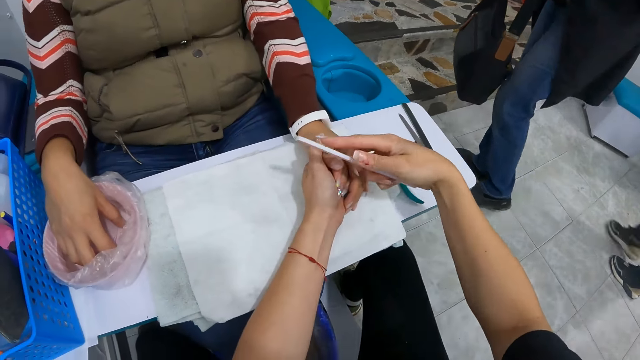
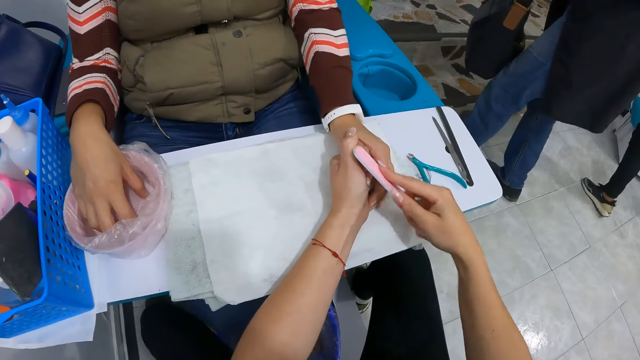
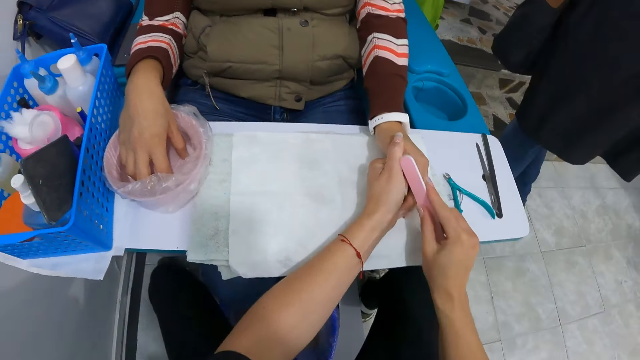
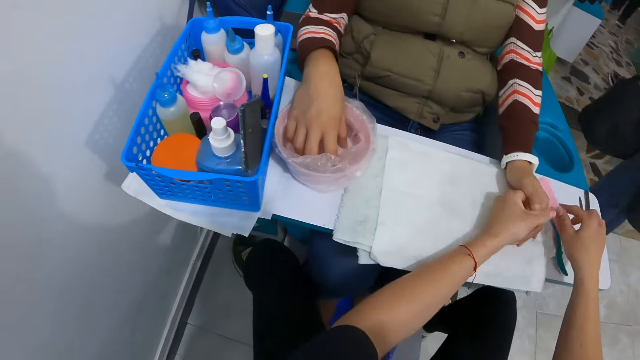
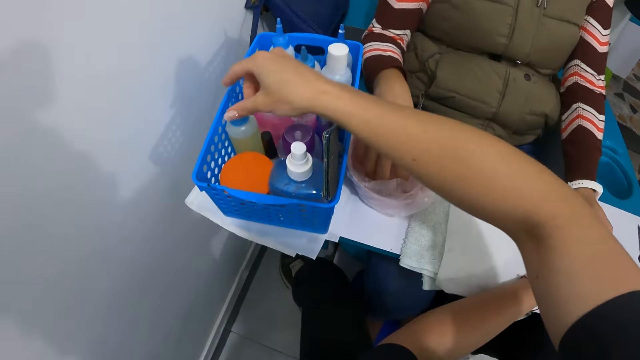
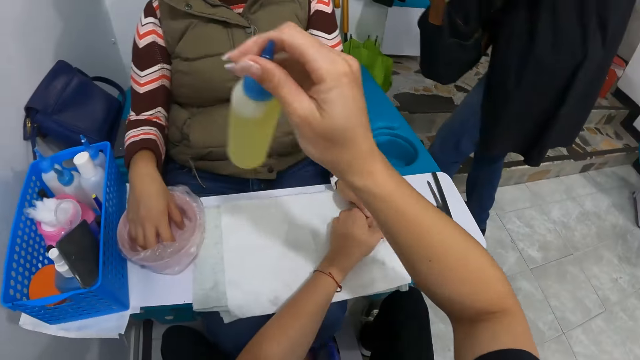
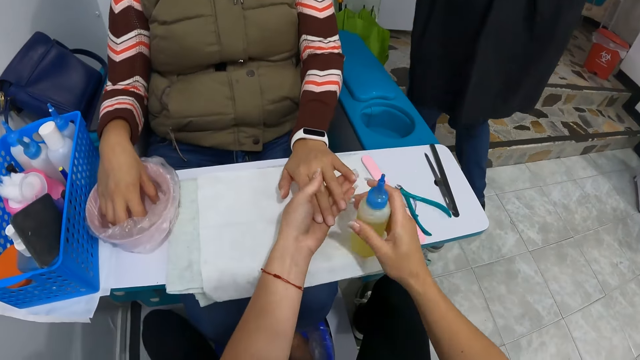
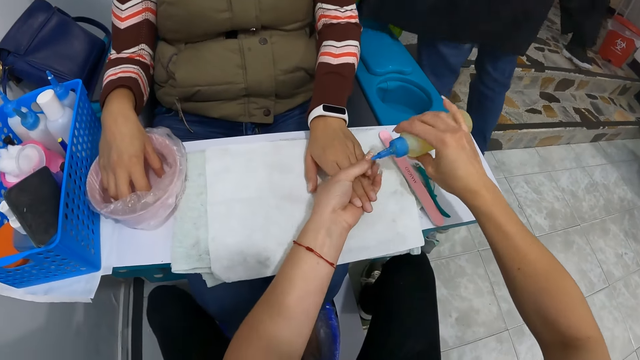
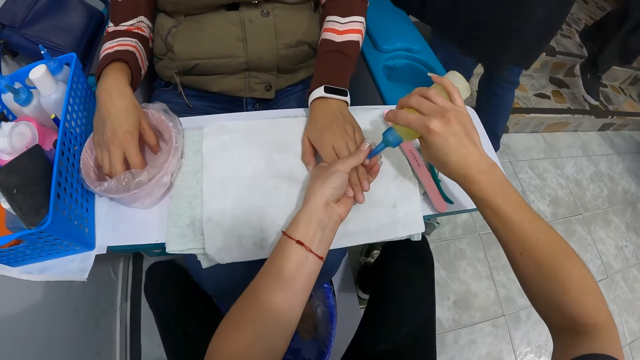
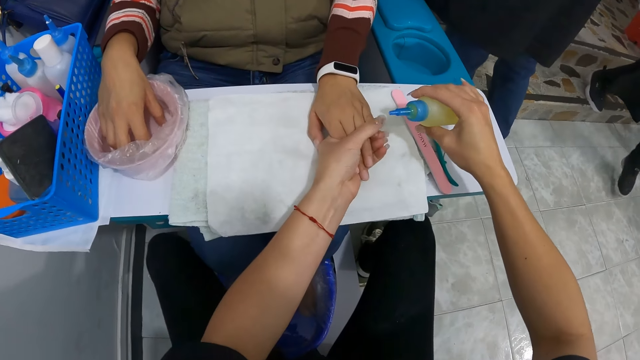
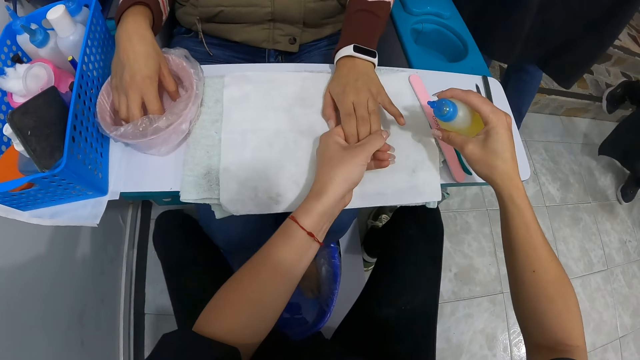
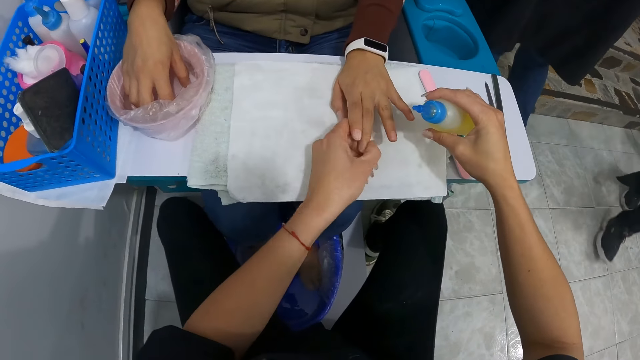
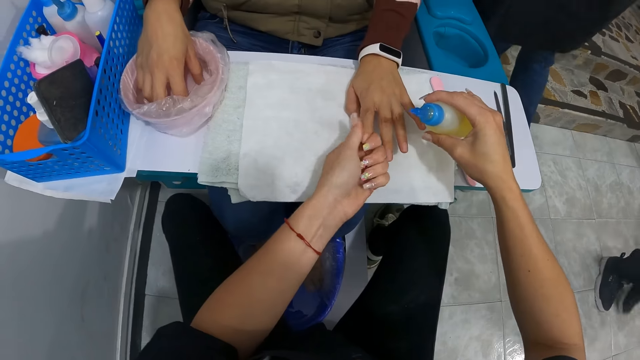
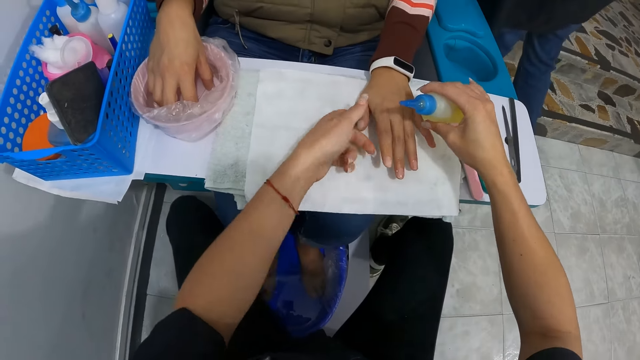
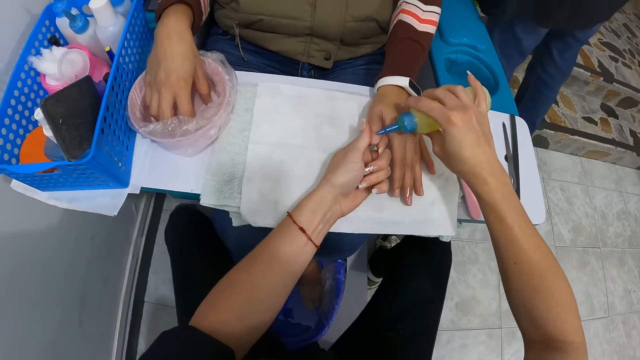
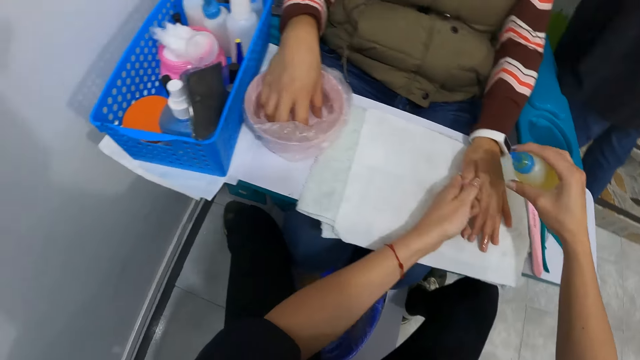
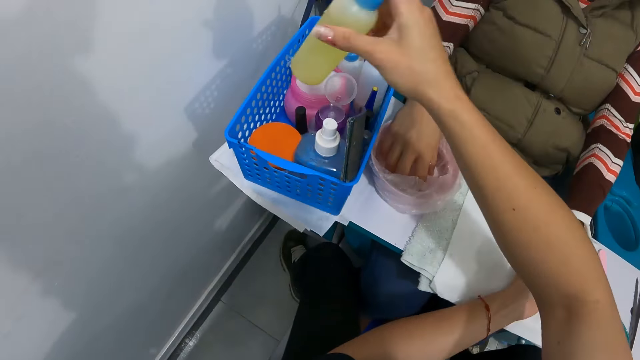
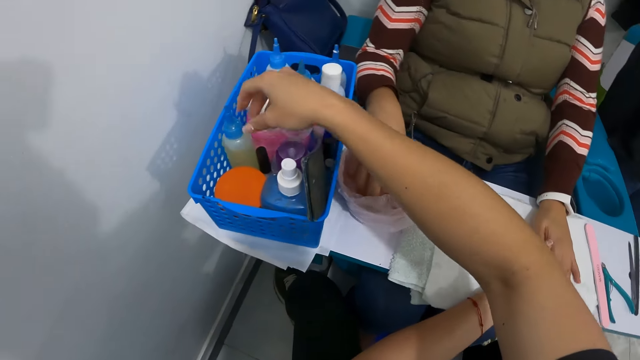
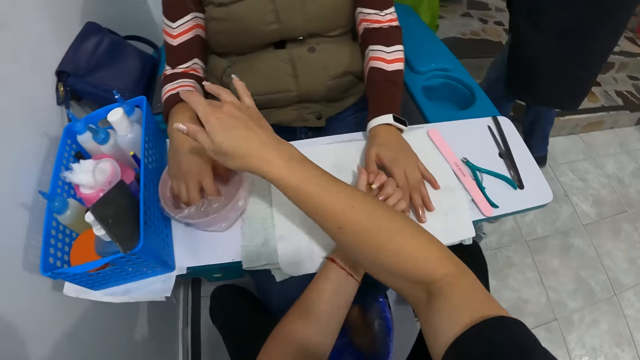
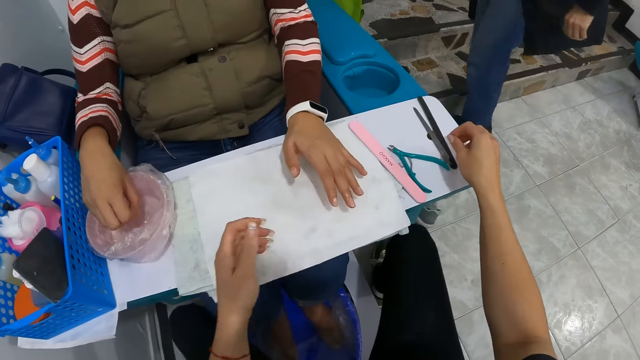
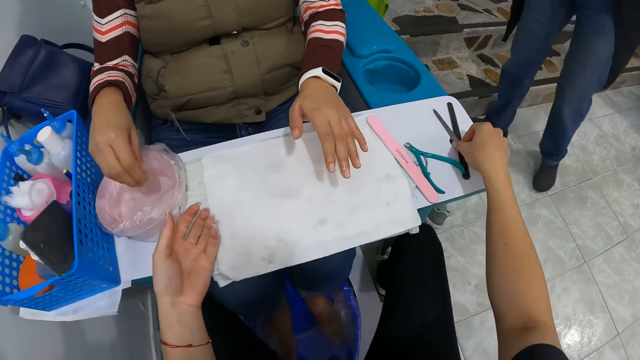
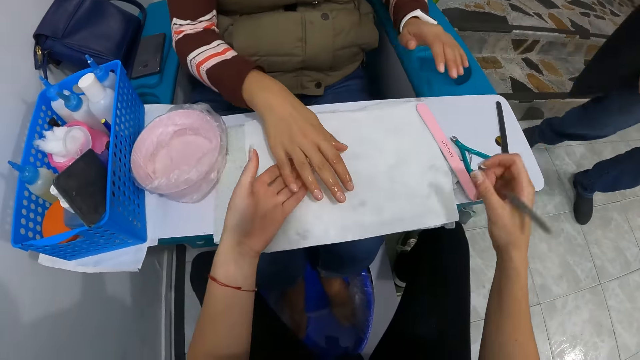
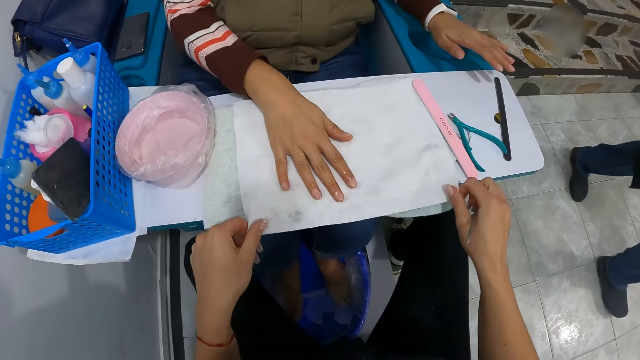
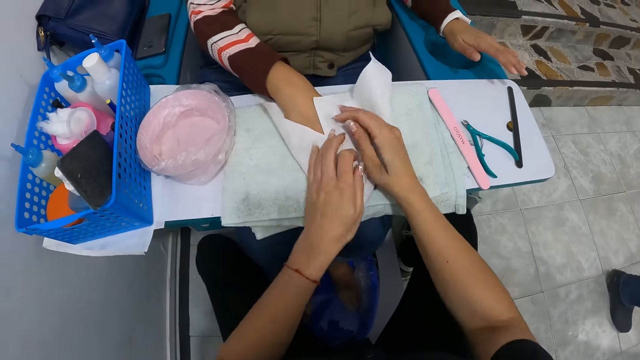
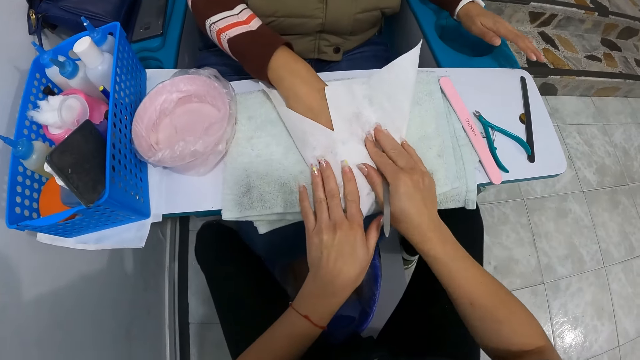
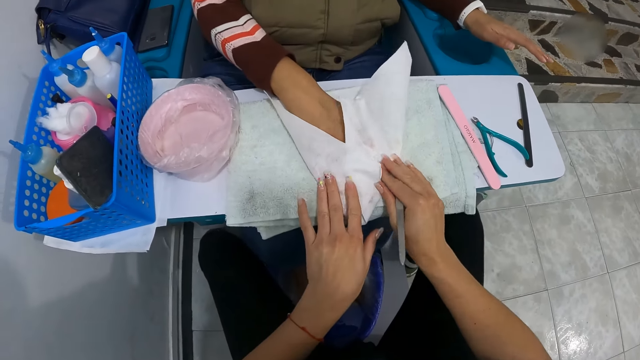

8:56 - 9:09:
The camera wearer files the woman's nails. She drops the file in her right hand on the table. She picks up the bottle of nail polish from the basket with her right hand. She drops the bottle in her right hand on the table. She applies a solution from the bottle in her right hand on the finger of the woman. She drops the bottle in her right hand in the basket on the table. She touches the woman's left hand with her right hand. She picks up the file from the table with her right hand. The woman removes her right hand from the bowl of water and places her right hand on the towel. The camera wearer wraps the woman's left hand with the sheet in her hands. She wipes the woman's hand.

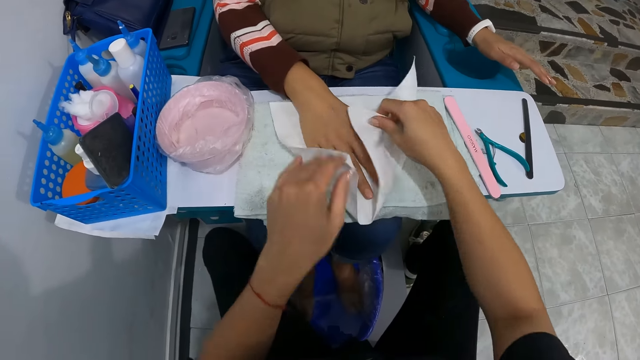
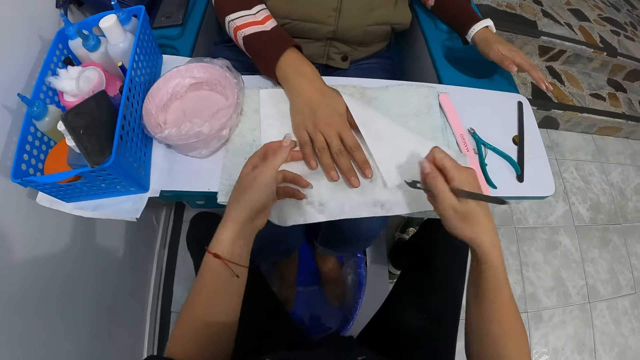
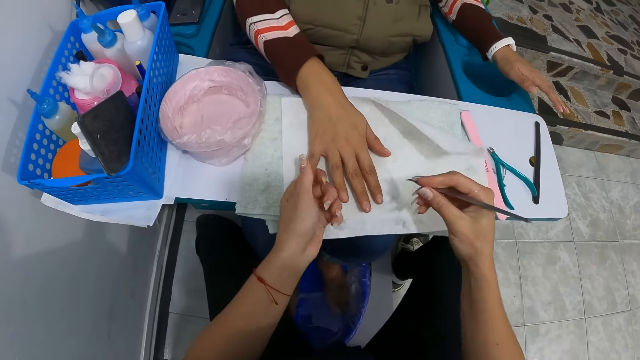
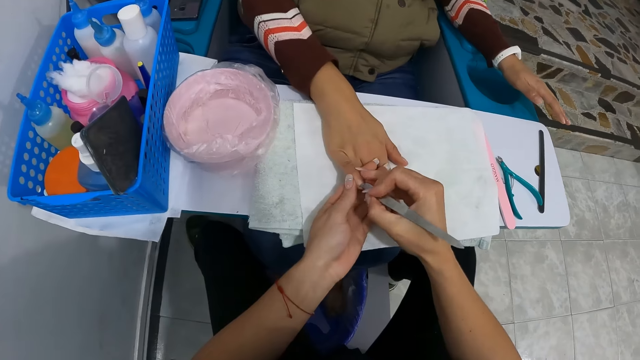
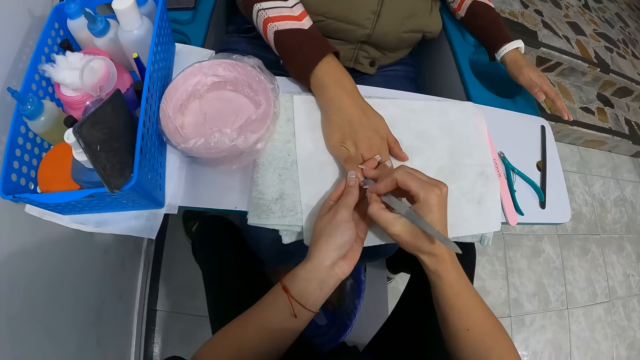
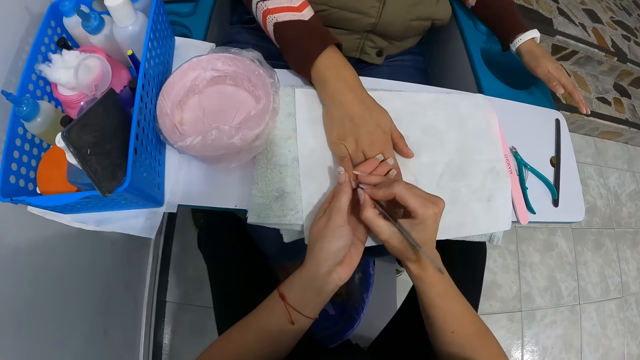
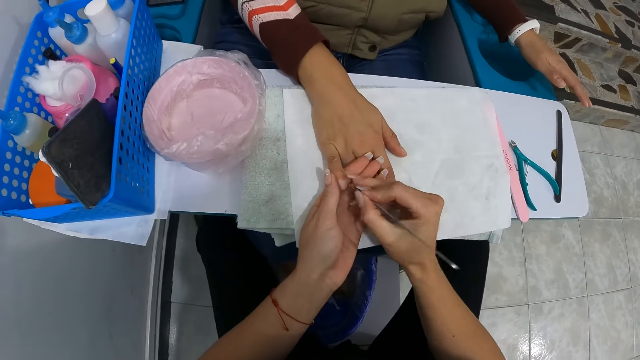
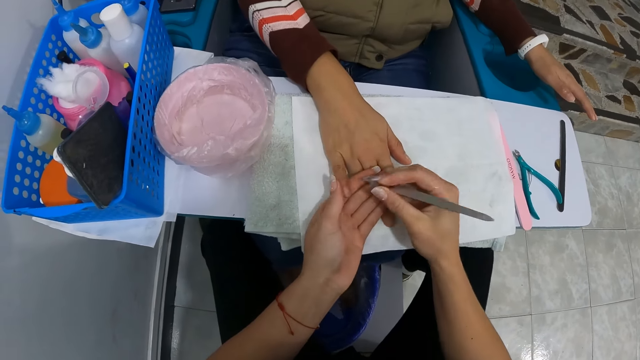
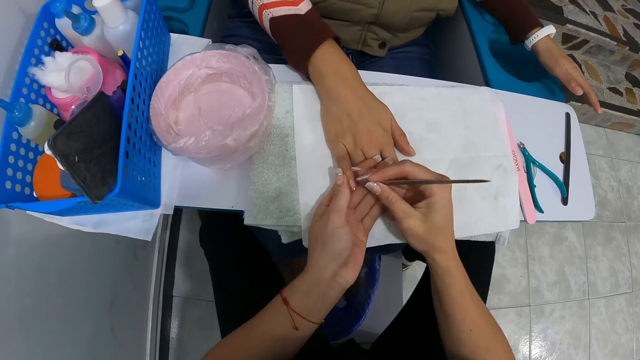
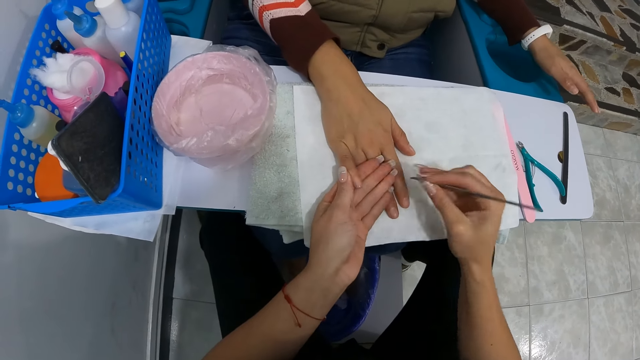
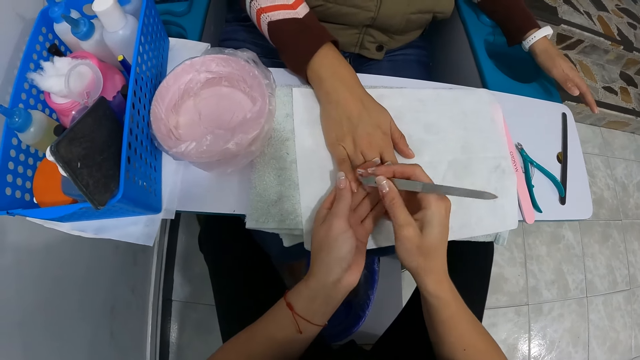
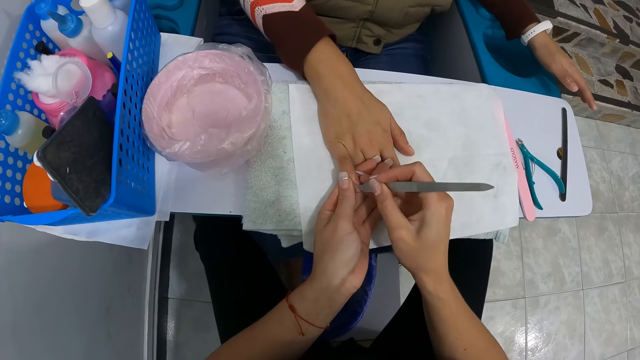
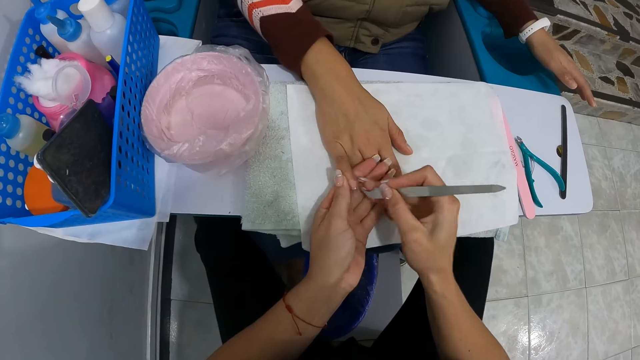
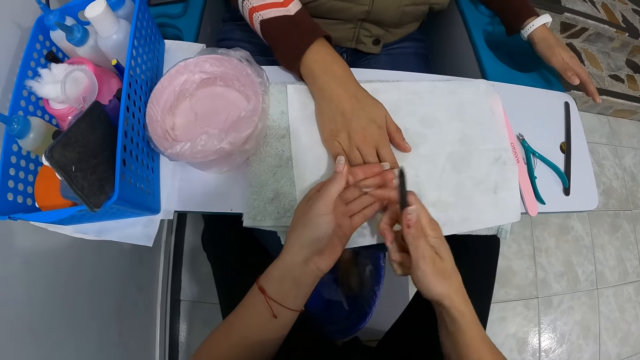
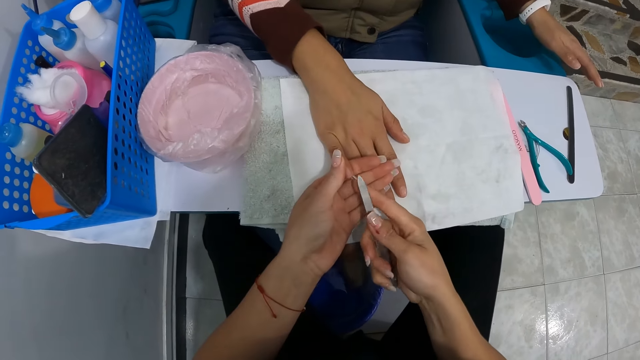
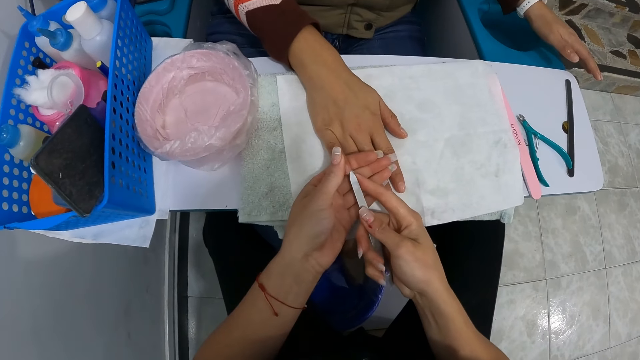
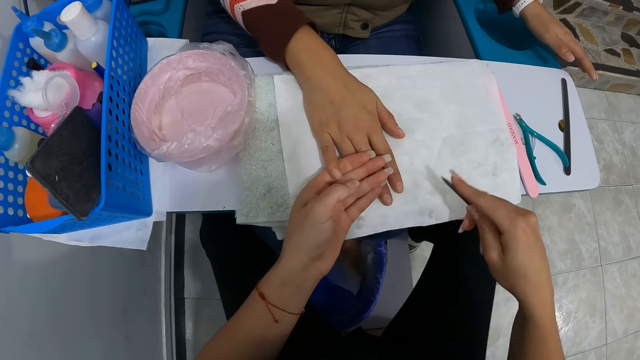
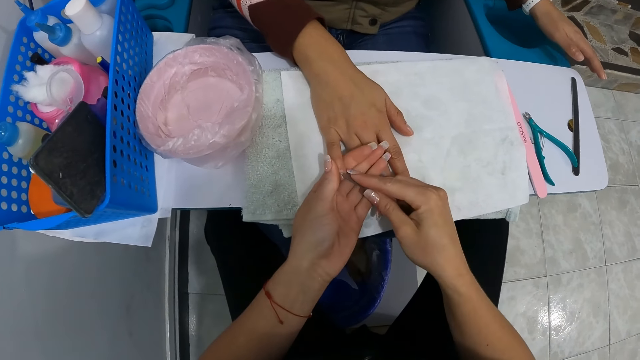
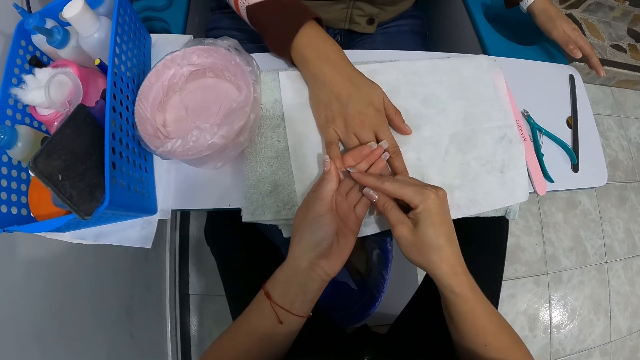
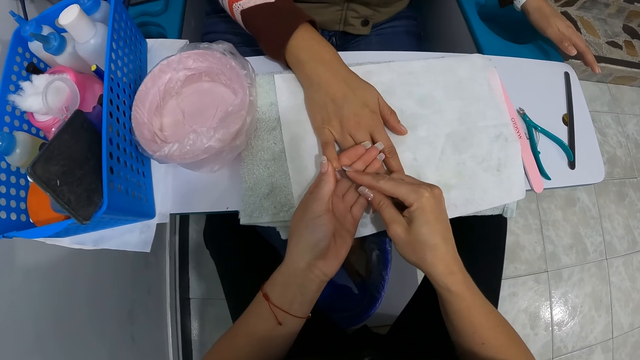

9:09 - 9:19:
The camera wearer holds the right hand of the woman with her left hand. She scrapes the woman's nails. She cleans the finger with the tip of the file in her right hand. She cleans the tip of the file in her right hand on the sheet. She cleans the woman's finger with the tip of the file in her right hand. She cleans the nail scraper in her right hand on the towel on the desk. She scrapes the nails on the right pinky of the woman with the nail scraper in her right hand. She cleans the nail scraper in her right hand on the towel on the desk. She scrapes the nails on the right pinky of the woman with the nail scraper in her right hand.
